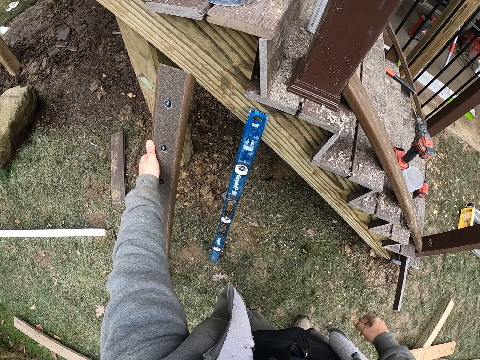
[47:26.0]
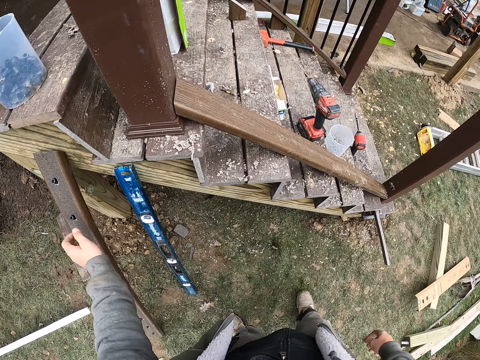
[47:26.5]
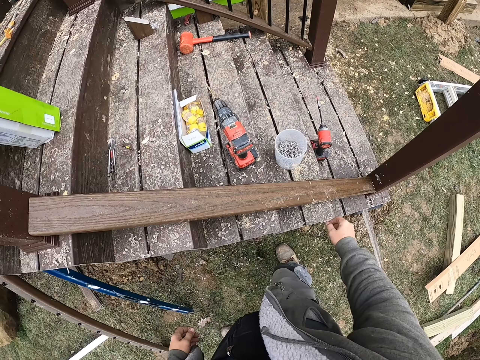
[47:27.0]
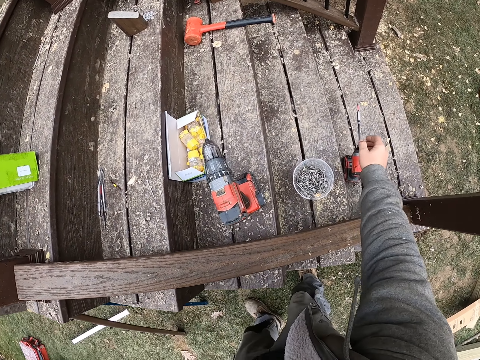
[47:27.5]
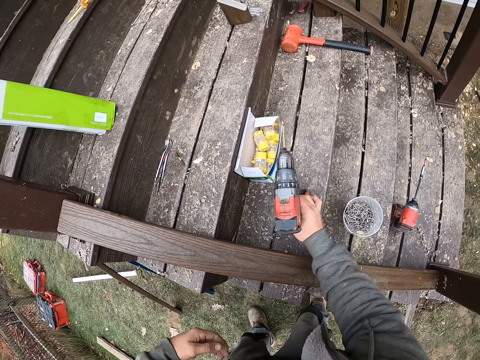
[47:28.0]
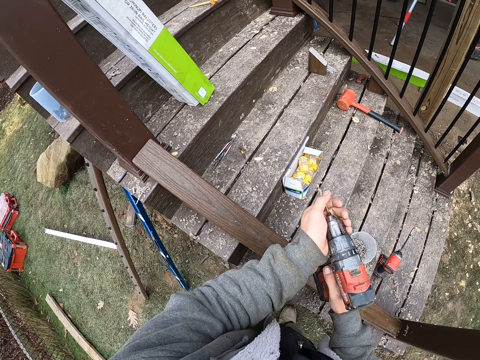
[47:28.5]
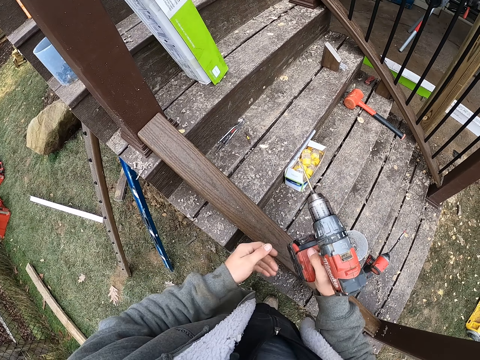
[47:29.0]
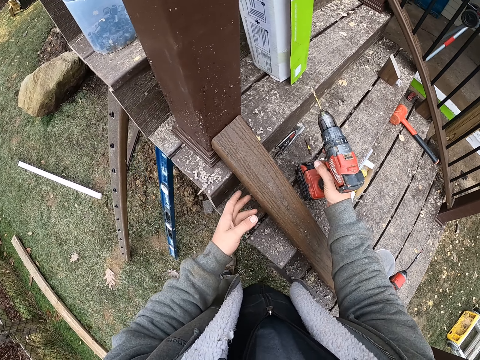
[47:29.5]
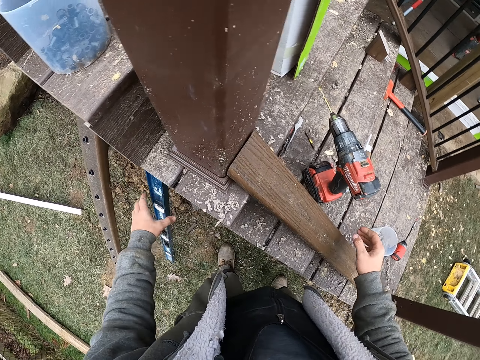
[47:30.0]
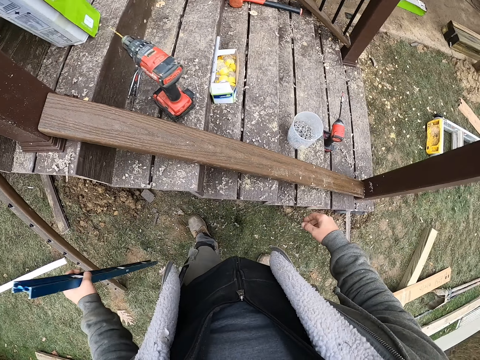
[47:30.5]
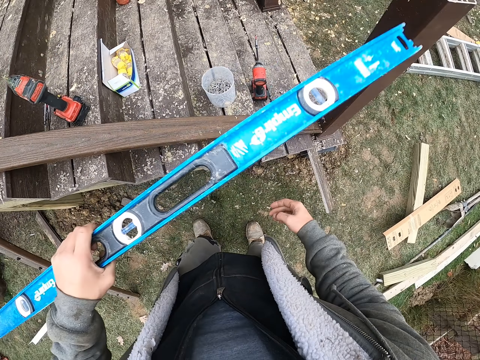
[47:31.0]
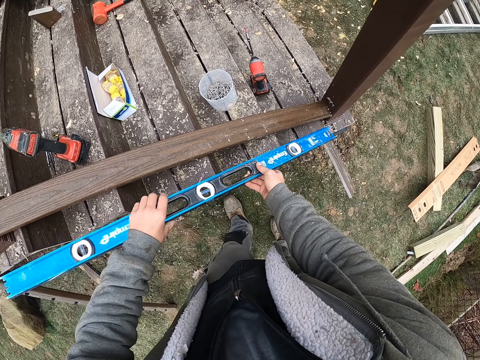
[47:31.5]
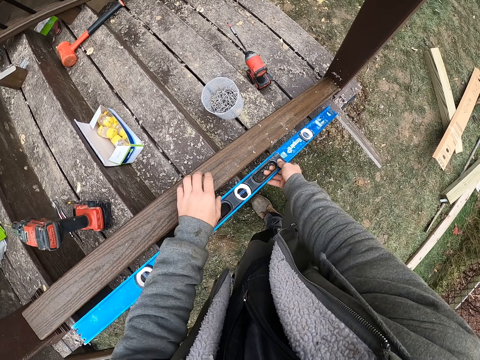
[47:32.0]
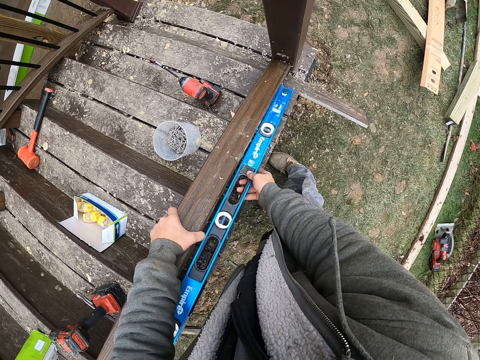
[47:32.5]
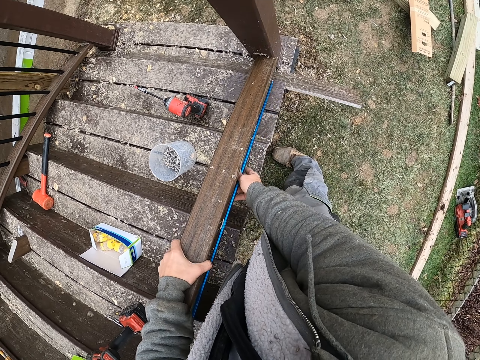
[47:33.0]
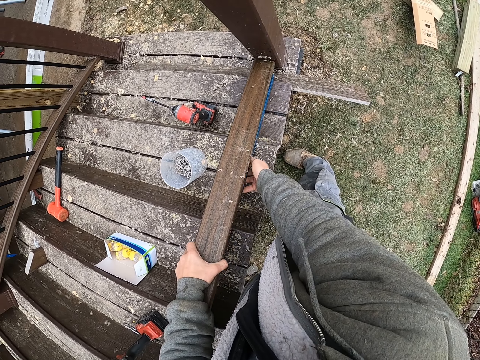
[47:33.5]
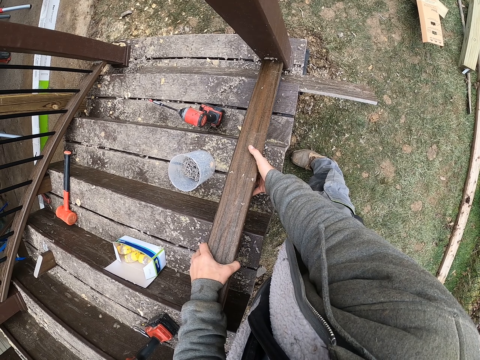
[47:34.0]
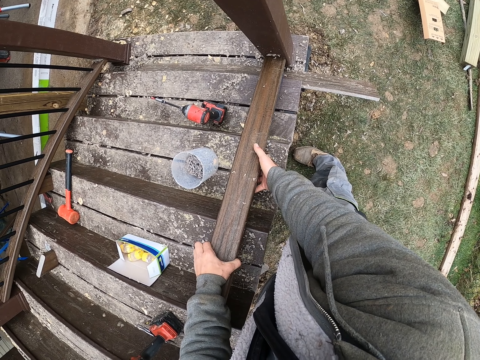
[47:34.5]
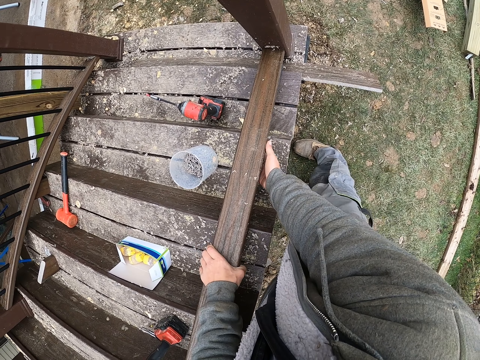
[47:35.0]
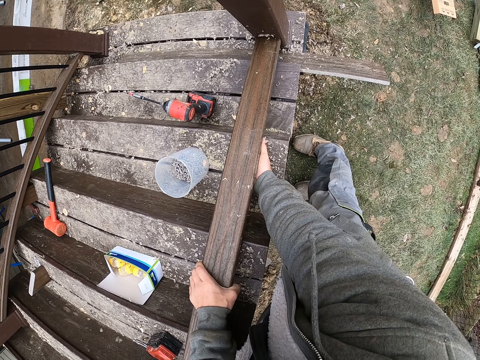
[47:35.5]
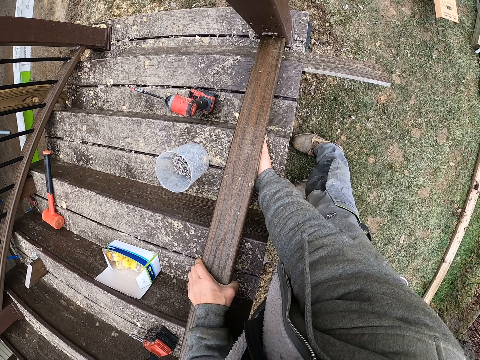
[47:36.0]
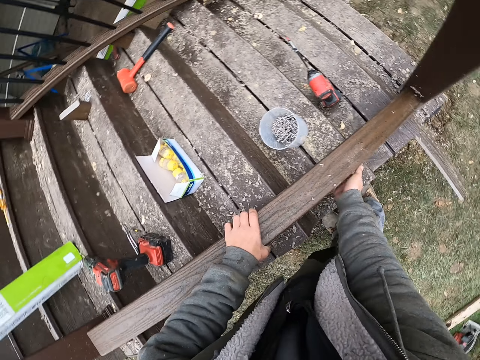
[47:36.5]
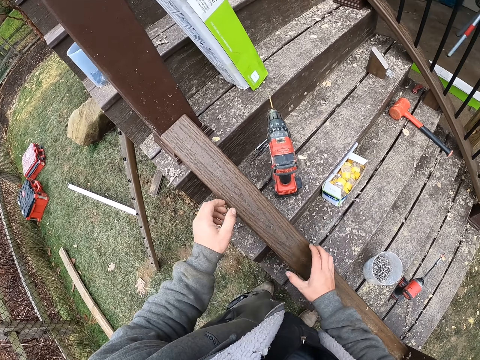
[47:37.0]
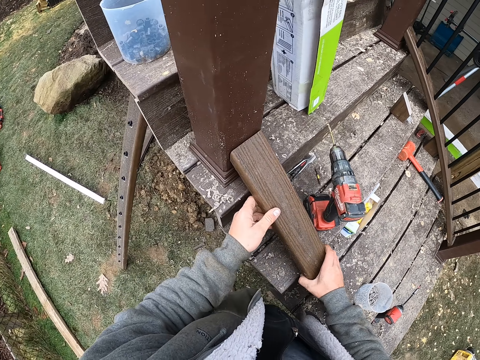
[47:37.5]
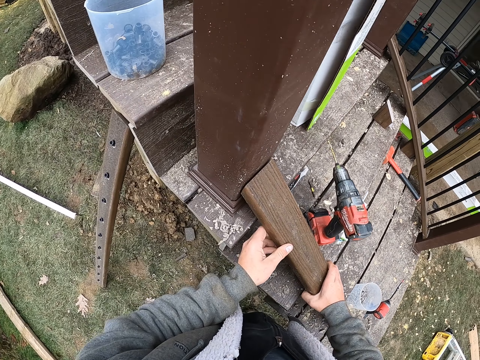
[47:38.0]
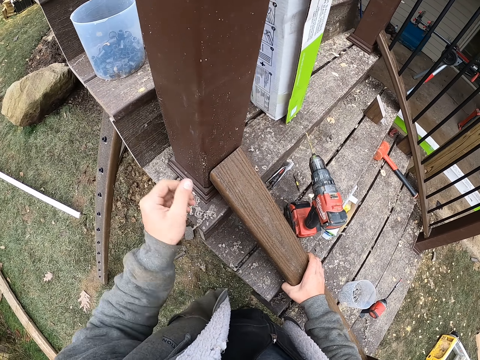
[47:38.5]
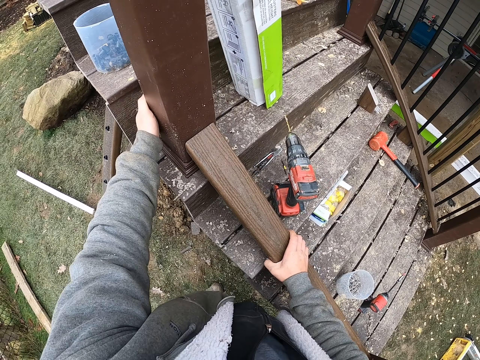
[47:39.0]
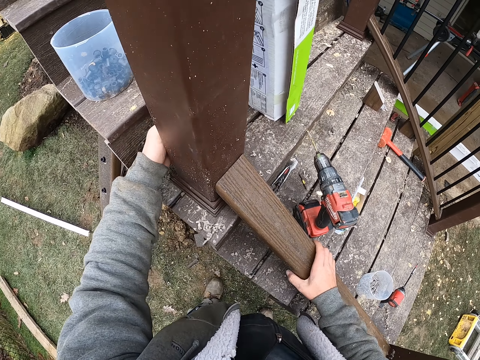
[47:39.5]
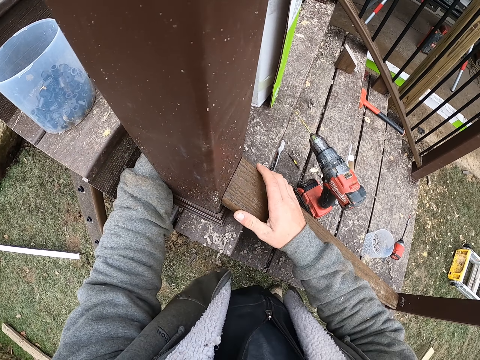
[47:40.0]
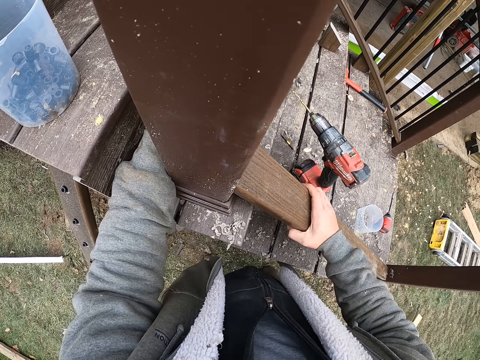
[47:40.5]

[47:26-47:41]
The camera wearer puts a wood on the ground. They place the drill down. They take the drill from the stairs. They put the drill on the stairs. They take a level from the ground. They put the level on the stairs. They lift the wood. They put the wood on the level. They adjust the wood.

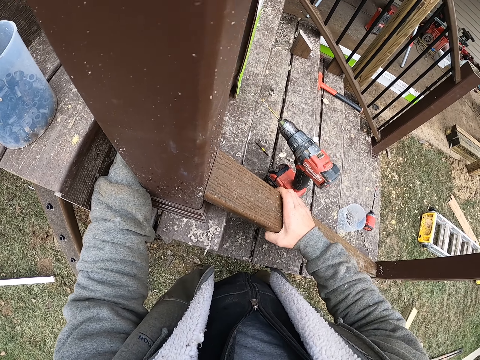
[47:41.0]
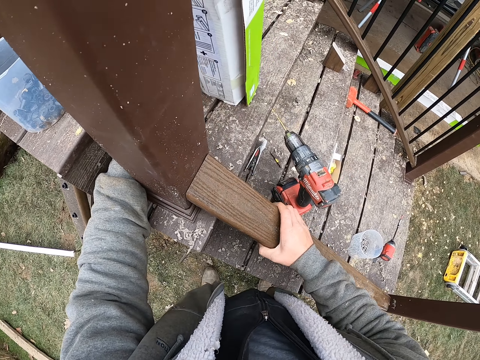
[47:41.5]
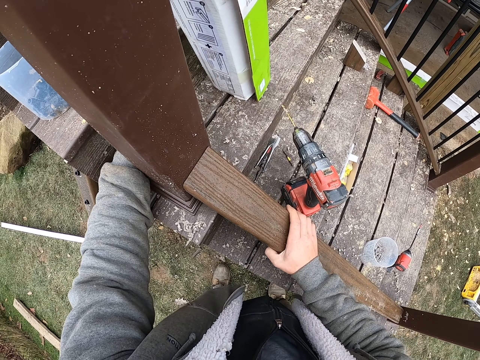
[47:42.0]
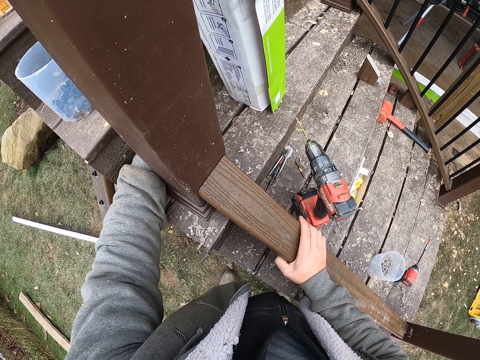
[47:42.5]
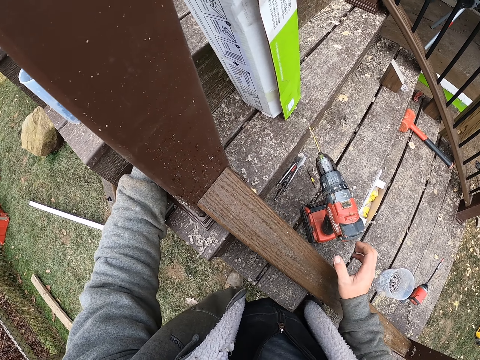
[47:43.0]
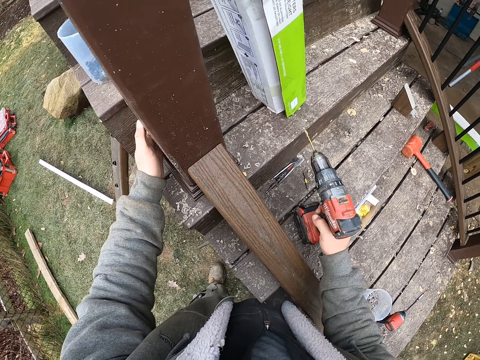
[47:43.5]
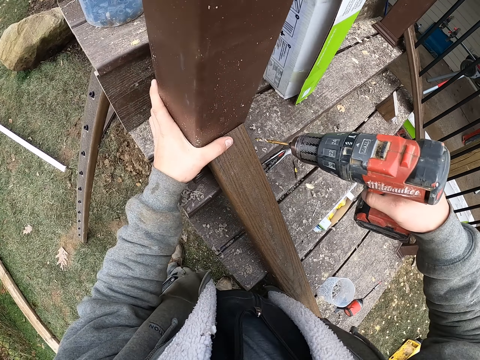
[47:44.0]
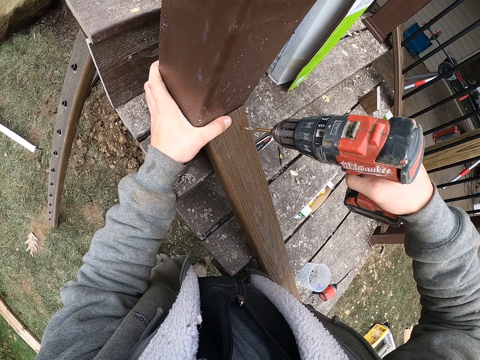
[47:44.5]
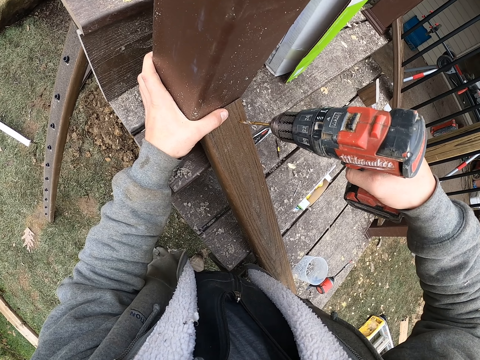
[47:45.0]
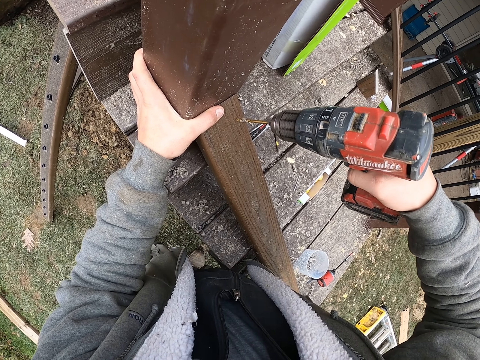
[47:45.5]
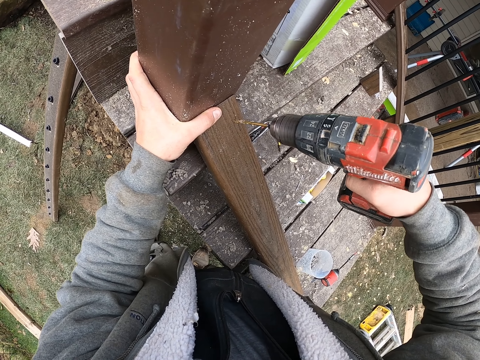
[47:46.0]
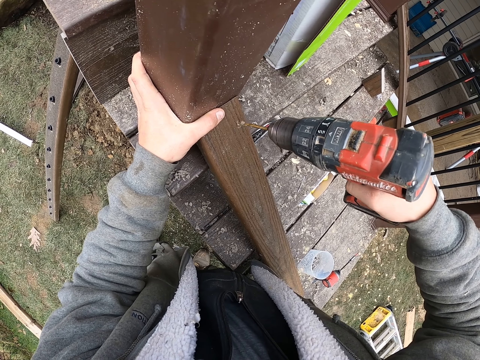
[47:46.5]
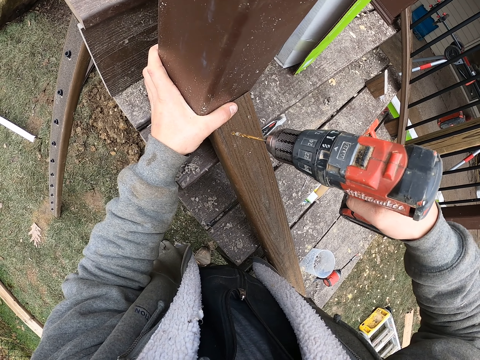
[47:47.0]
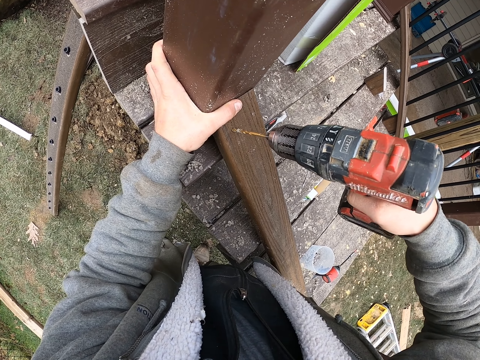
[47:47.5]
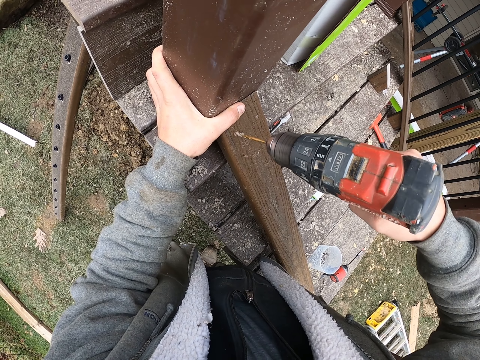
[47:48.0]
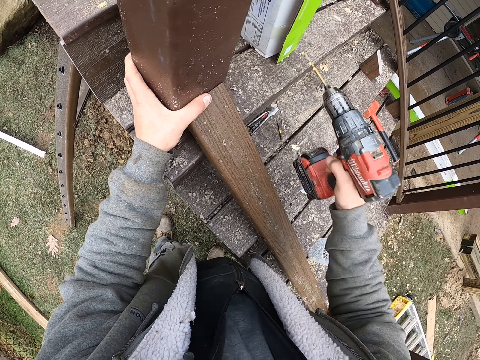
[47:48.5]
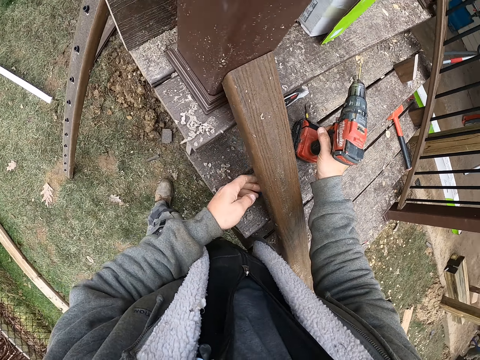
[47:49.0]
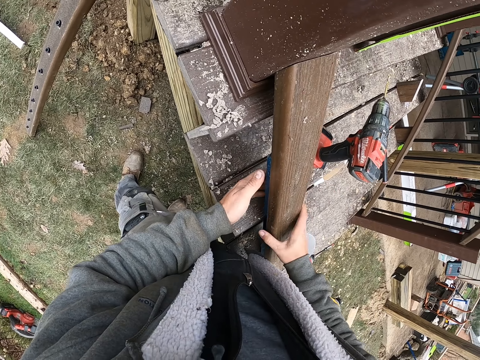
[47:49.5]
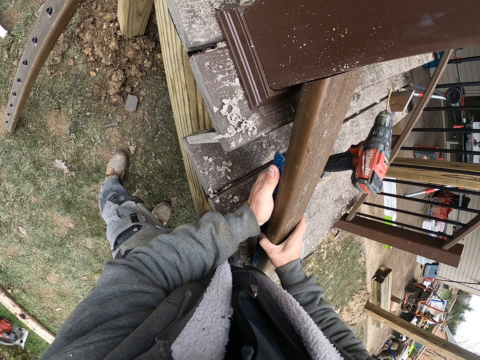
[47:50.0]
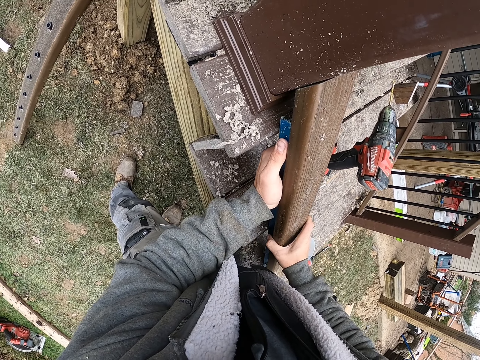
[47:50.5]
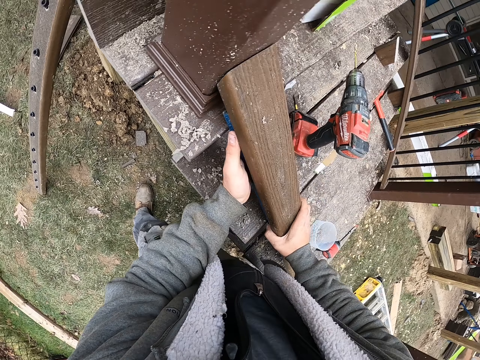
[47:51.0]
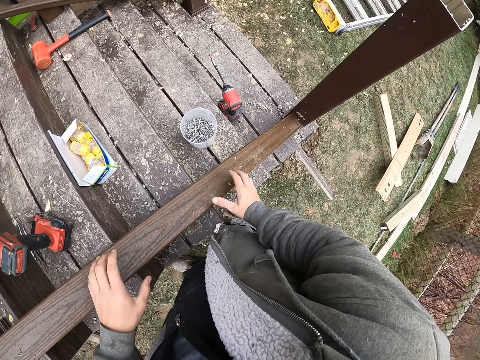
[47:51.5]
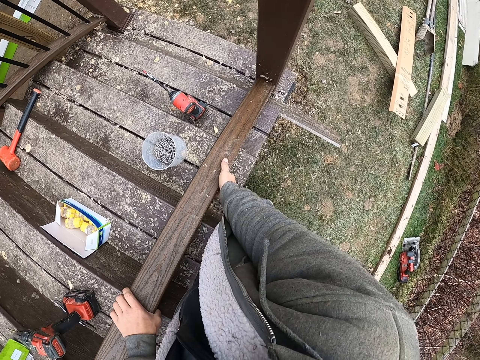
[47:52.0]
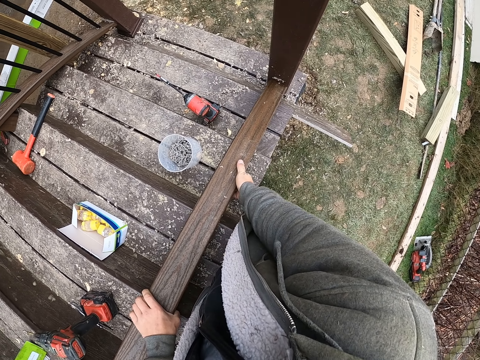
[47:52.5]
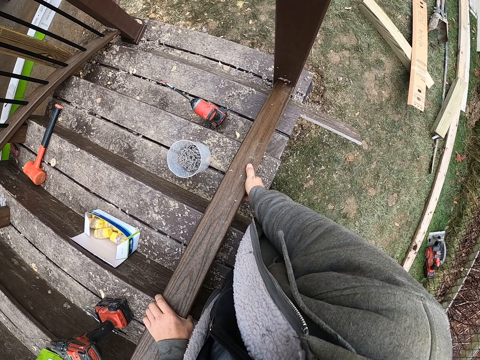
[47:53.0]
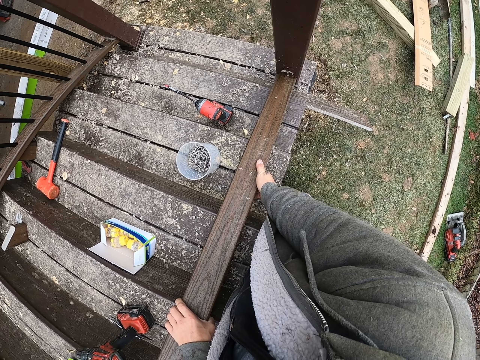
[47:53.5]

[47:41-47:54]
The camera wearer takes a drill from the stairs. They drill the nail on the wood. They put the drill on the stairs. They push up the level. They adjust the wood.
